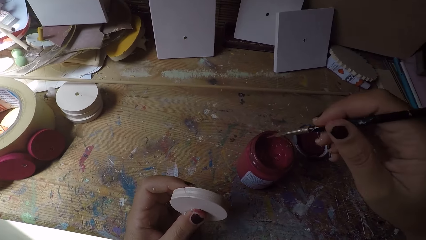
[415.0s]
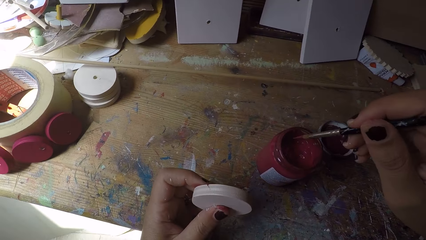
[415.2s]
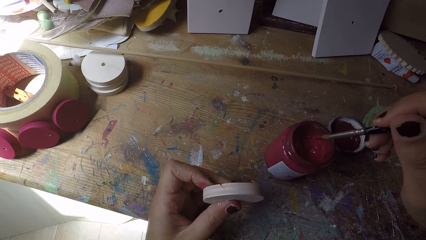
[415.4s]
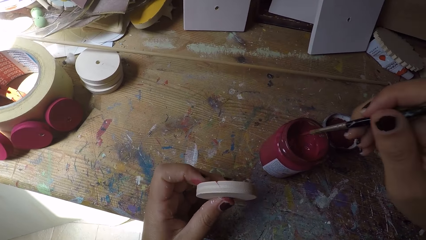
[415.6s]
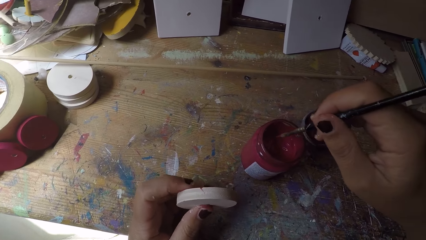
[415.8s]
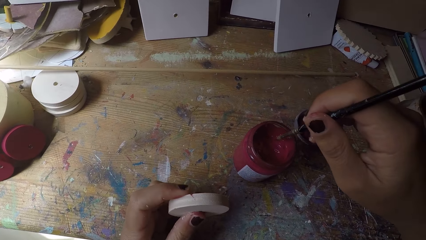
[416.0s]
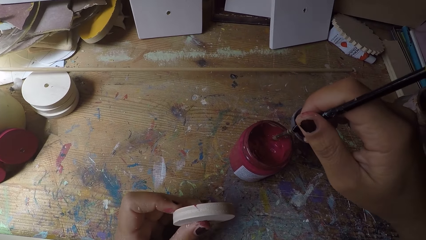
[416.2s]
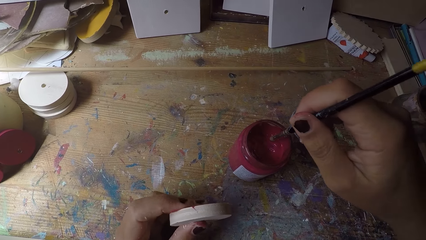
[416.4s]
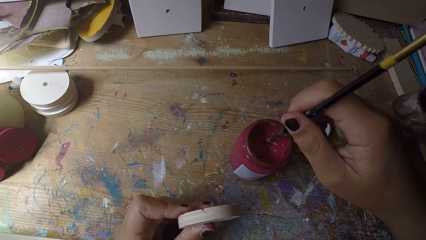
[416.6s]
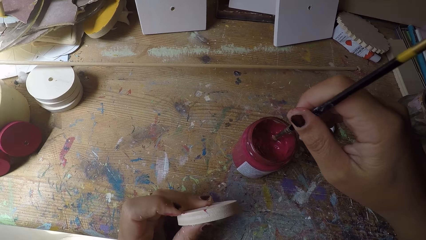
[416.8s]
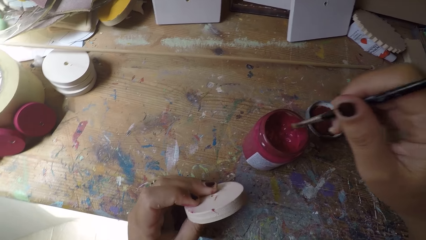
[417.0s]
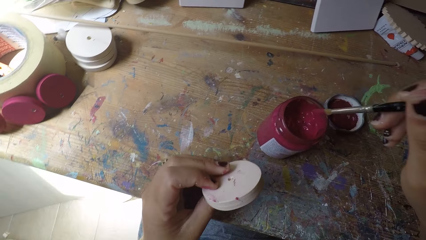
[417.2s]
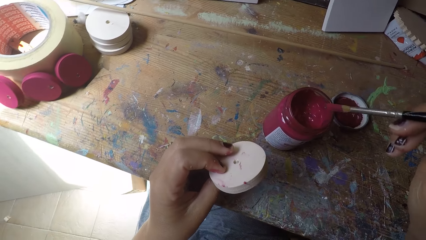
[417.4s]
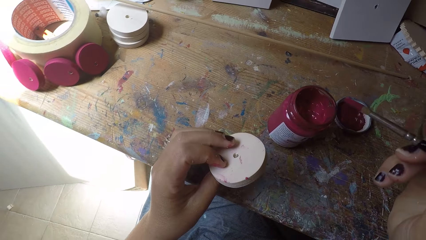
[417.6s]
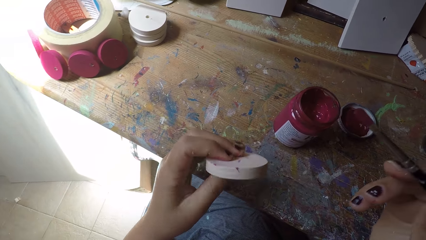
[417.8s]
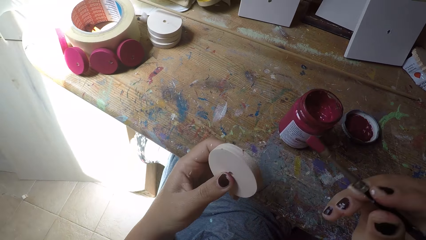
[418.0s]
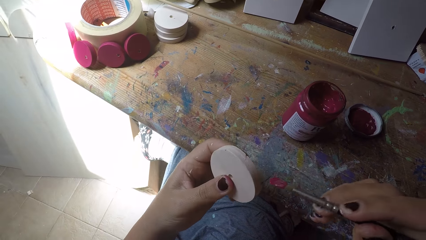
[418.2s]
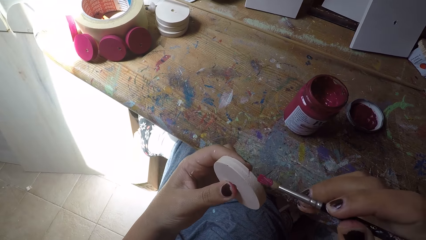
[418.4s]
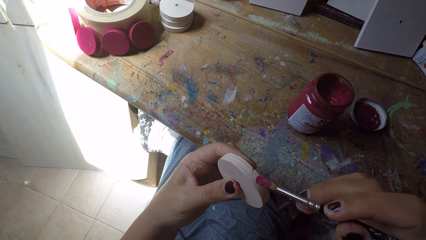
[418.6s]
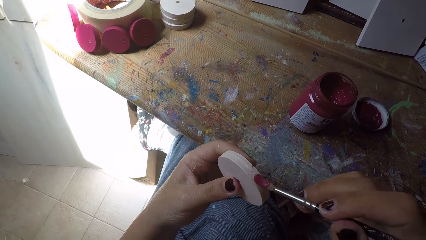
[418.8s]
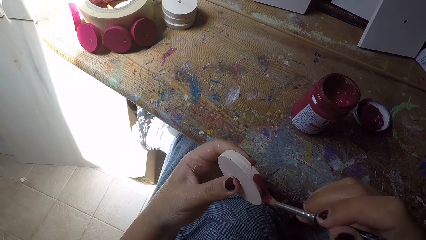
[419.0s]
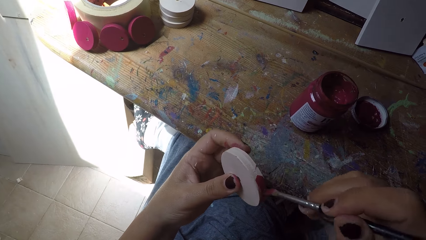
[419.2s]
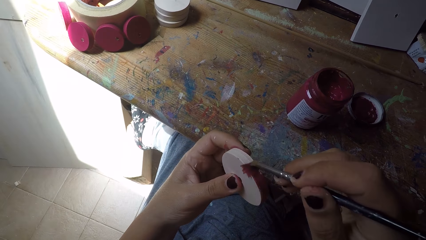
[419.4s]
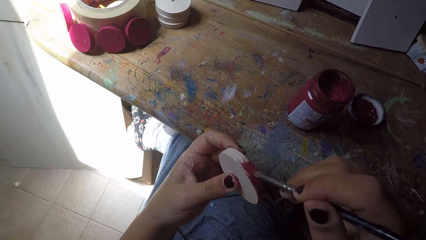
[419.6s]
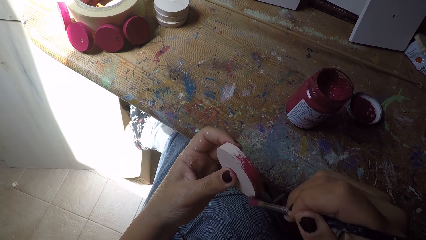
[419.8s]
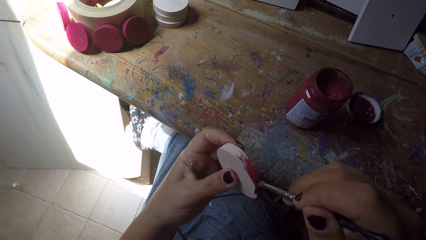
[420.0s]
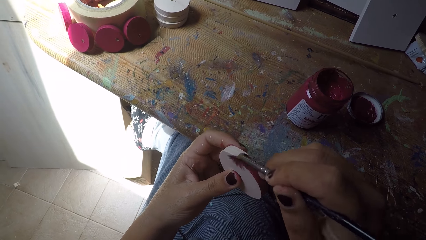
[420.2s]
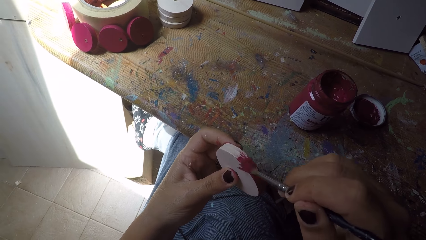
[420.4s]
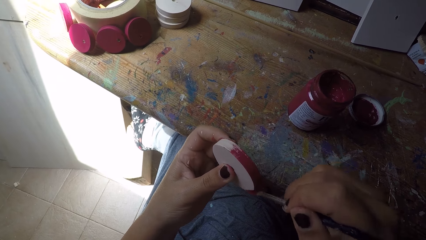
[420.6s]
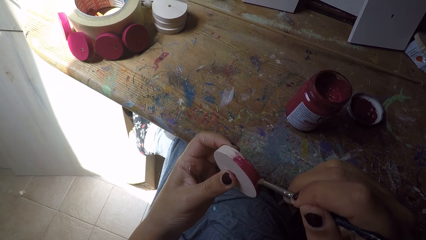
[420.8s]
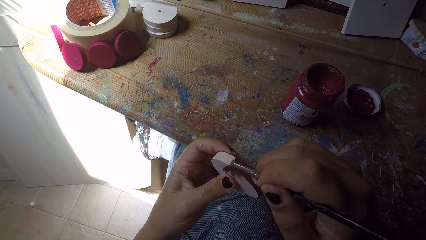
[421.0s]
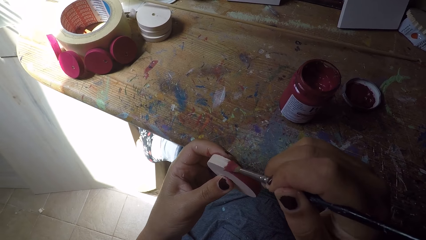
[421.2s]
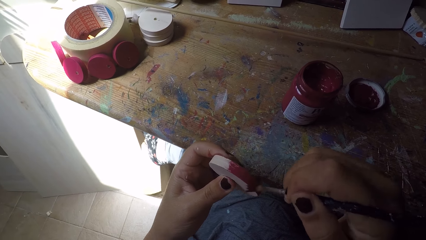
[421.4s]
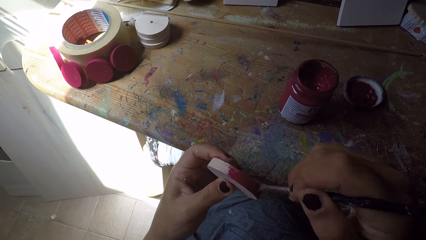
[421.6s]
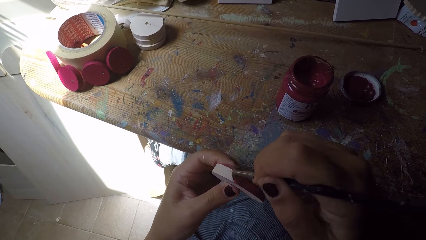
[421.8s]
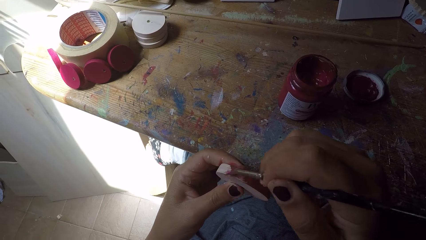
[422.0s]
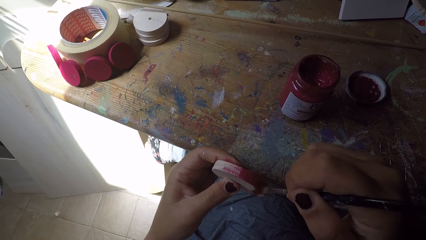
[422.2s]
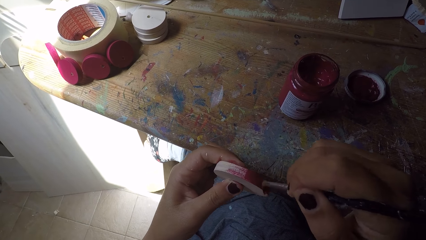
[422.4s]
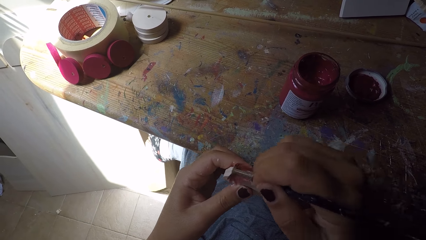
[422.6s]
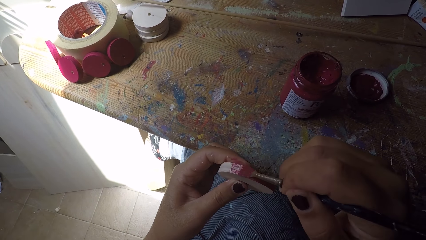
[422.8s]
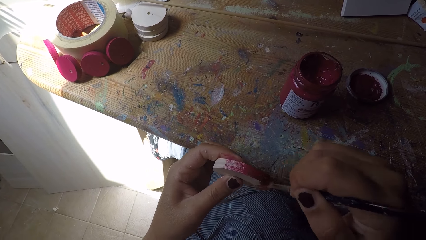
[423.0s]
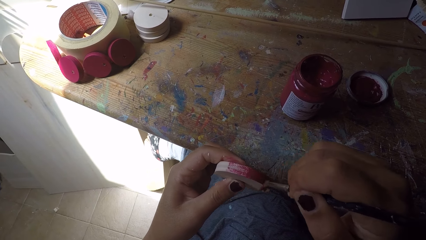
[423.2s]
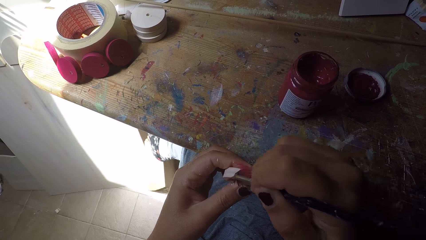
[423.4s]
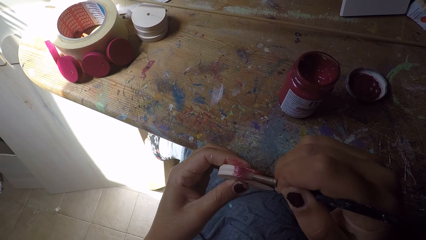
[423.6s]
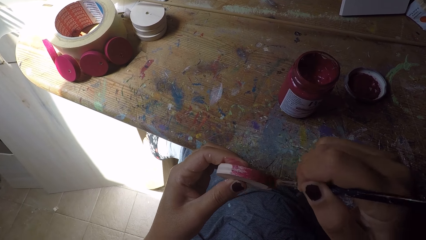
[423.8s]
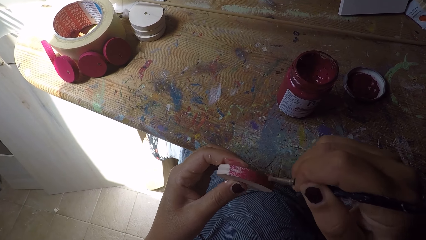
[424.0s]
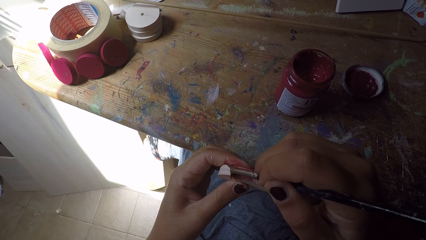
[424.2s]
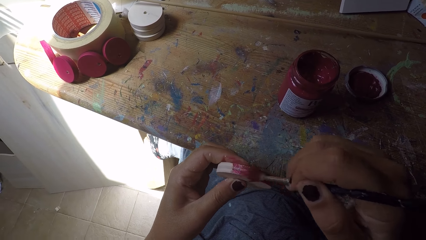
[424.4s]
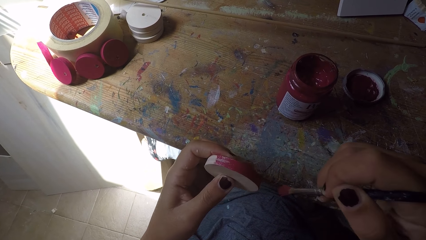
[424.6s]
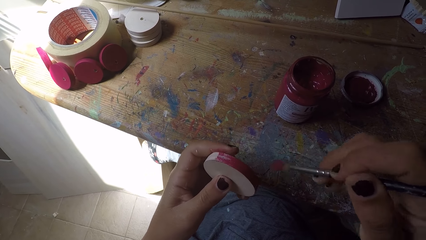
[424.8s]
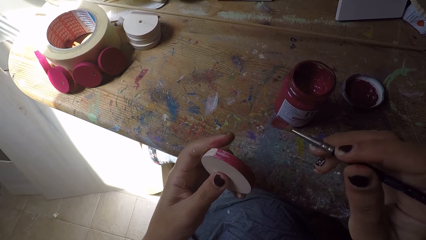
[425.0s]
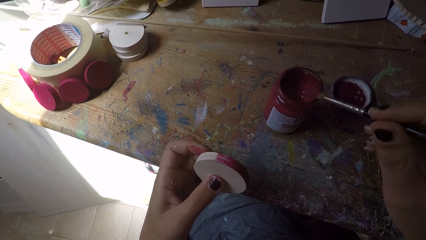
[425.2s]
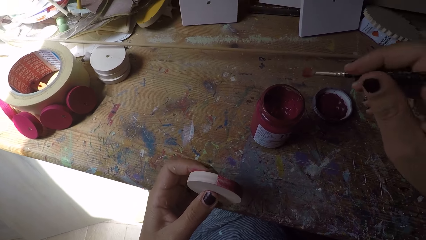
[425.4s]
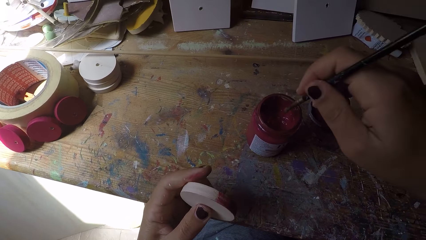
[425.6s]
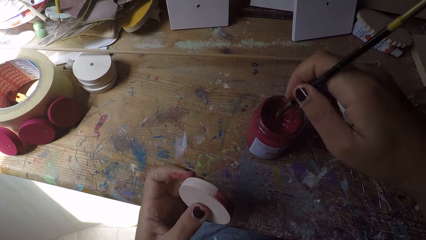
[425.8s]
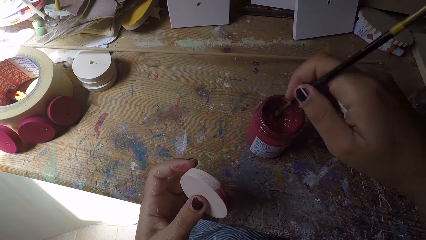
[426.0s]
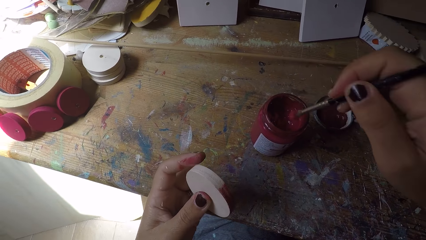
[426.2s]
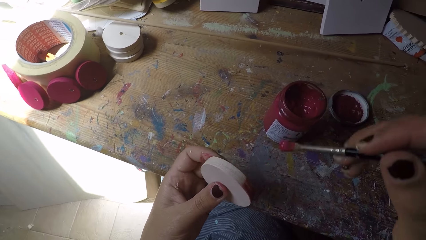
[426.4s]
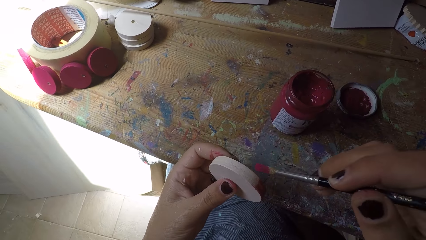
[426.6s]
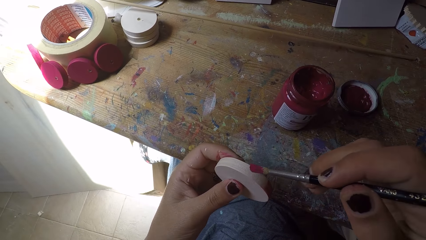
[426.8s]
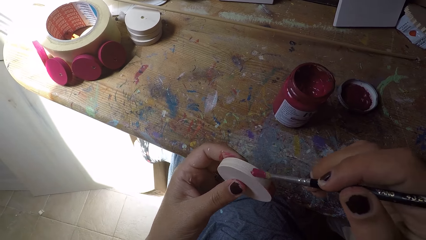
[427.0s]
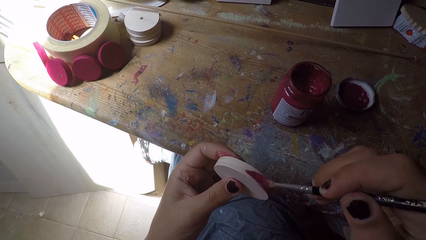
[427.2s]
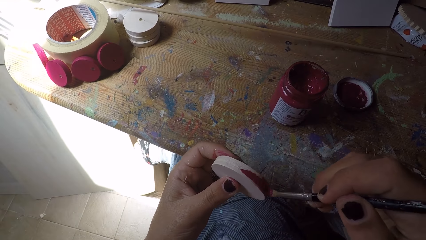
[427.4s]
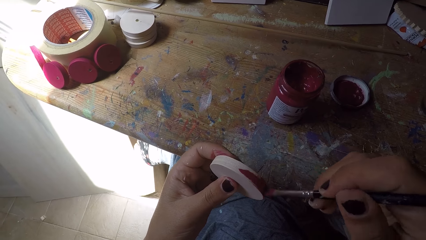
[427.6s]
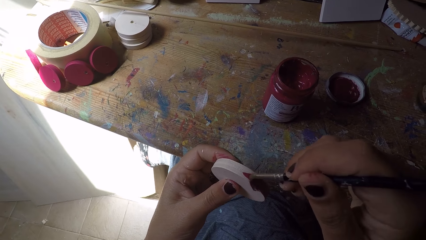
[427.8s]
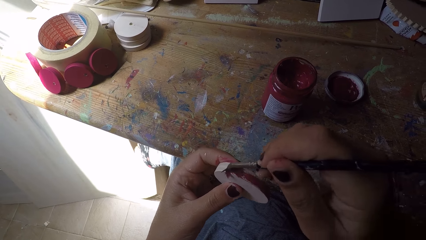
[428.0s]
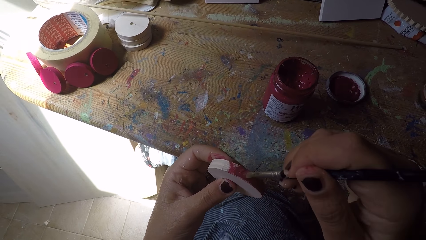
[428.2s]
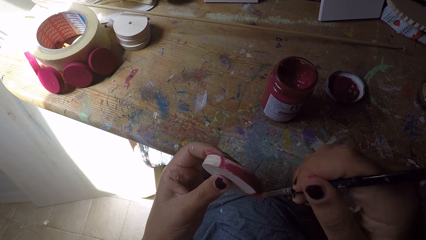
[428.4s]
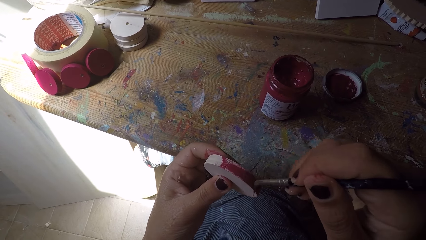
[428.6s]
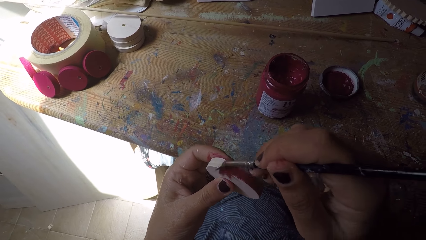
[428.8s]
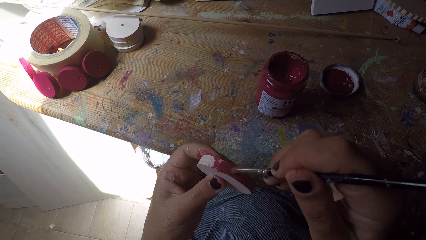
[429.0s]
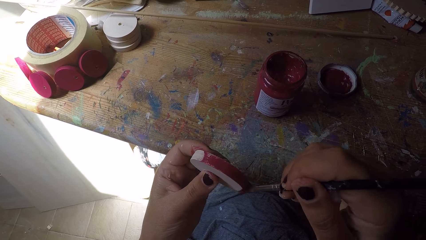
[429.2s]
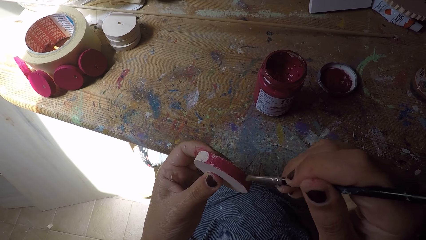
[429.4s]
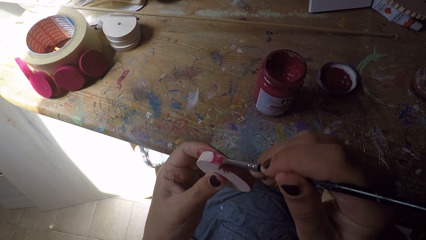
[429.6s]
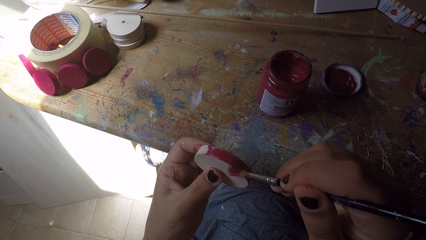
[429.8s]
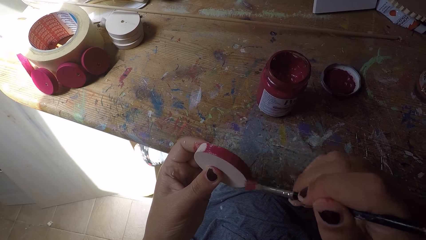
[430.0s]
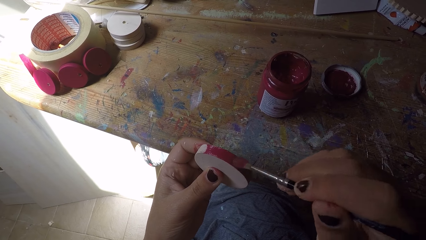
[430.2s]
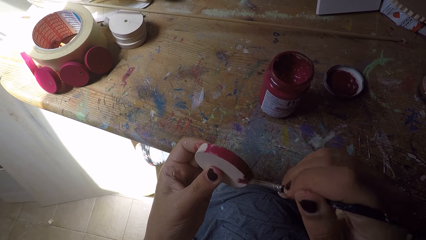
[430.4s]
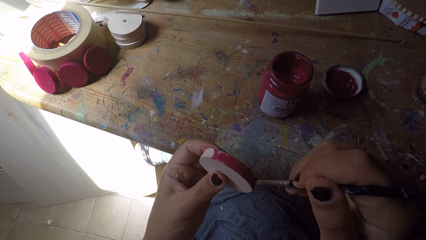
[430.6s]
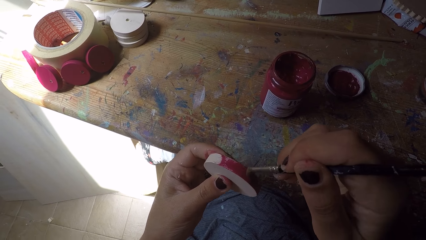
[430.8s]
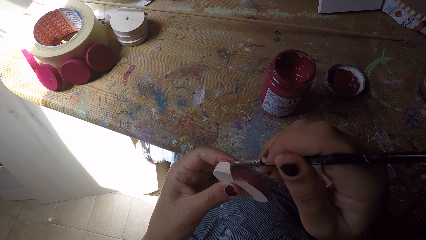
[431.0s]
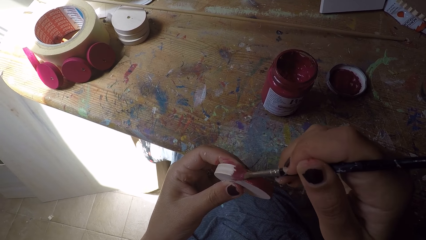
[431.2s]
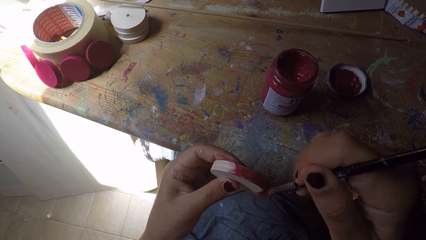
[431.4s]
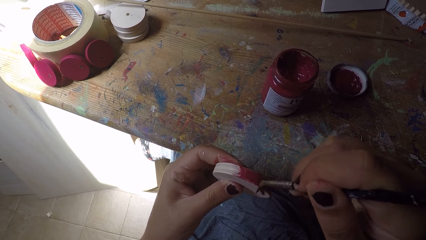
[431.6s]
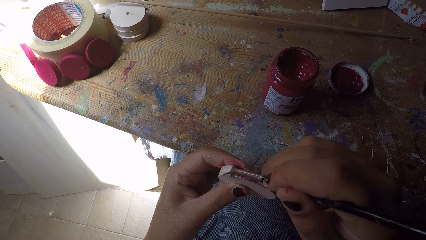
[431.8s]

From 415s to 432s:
The camera wearer drops the right hand. She scoops paint from the paint can with the paint brush in her right hand. She views the wood circle piece or wood ornament. She paints the wood ornament with the paint brush in her right hand. She adjusts the wood circle piece. She scoops paint from the paint can with the paint brush in her right hand. She paints the wood ornament with the paint brush in her right hand.
